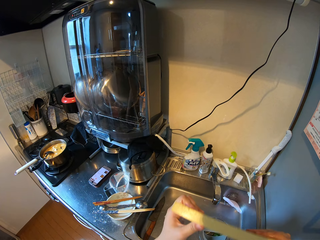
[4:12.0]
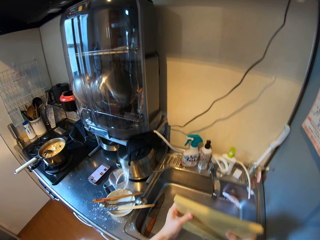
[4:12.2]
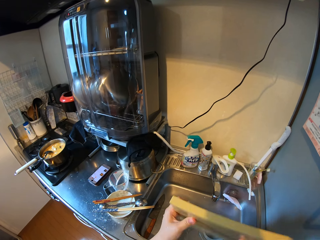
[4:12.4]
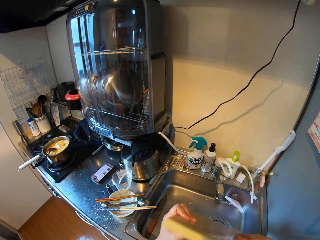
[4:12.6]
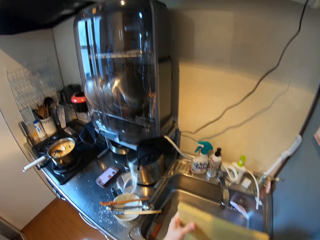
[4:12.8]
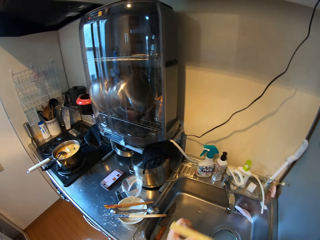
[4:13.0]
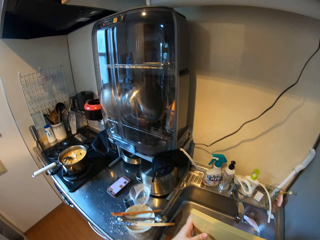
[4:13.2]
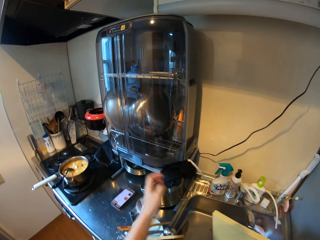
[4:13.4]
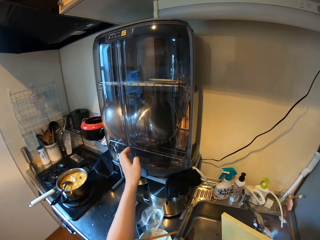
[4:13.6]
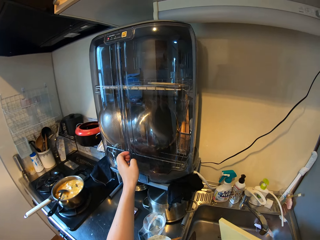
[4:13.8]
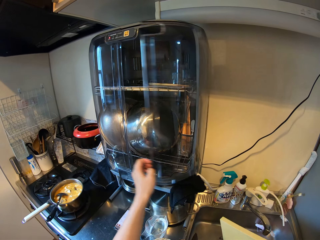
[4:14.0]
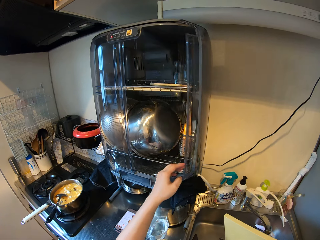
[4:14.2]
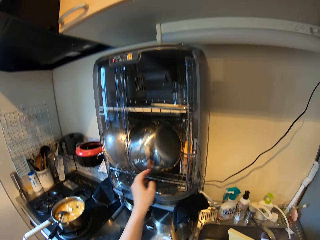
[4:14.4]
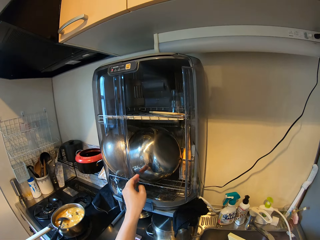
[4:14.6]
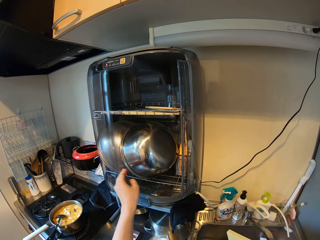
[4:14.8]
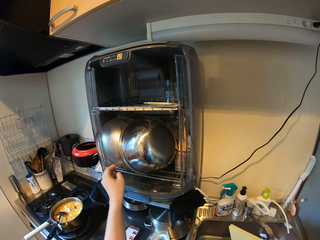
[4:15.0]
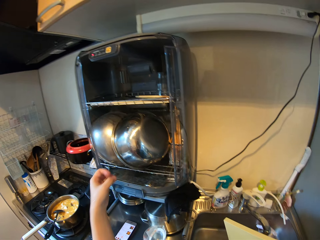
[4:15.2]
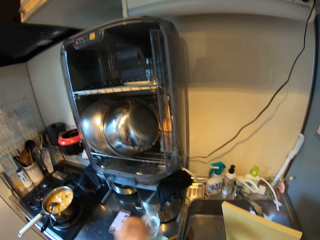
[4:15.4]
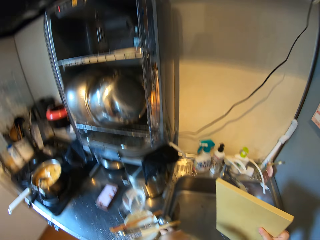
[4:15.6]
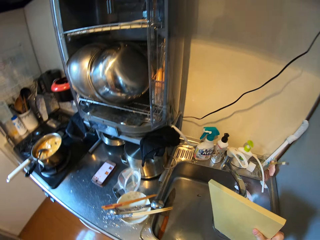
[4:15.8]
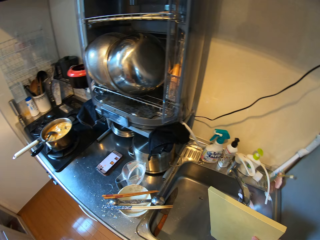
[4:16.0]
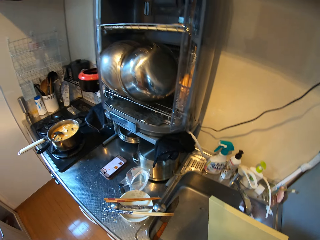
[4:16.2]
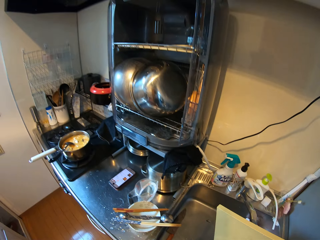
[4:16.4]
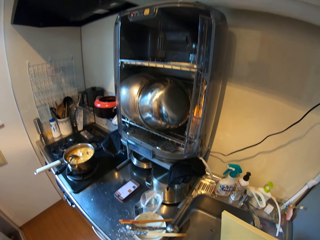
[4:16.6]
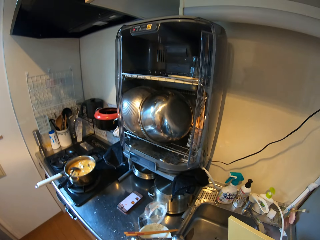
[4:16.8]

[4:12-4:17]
The camera wearer opens up a shelf in the kitchen.

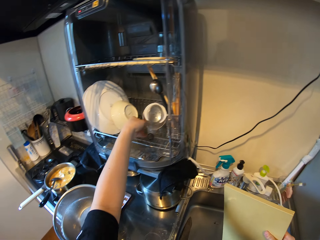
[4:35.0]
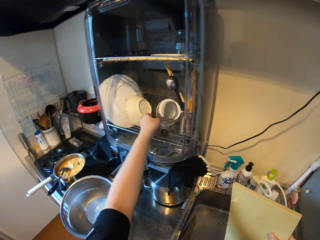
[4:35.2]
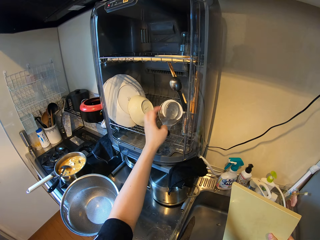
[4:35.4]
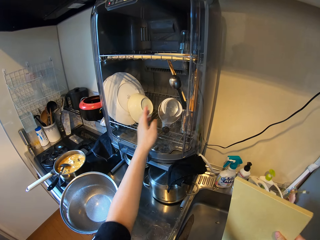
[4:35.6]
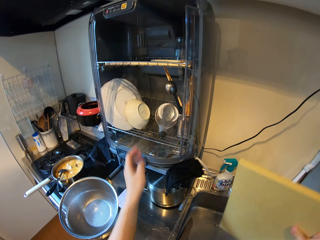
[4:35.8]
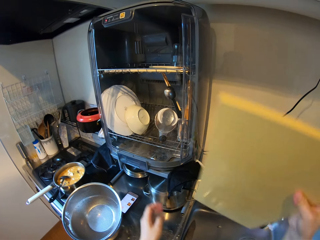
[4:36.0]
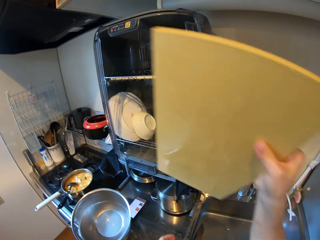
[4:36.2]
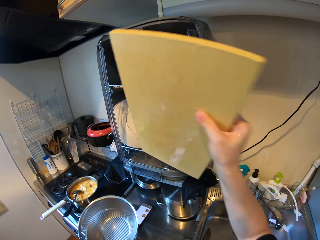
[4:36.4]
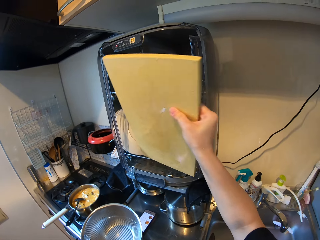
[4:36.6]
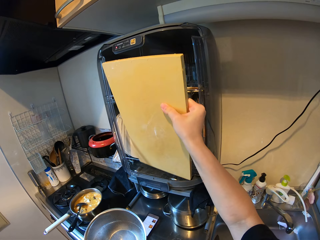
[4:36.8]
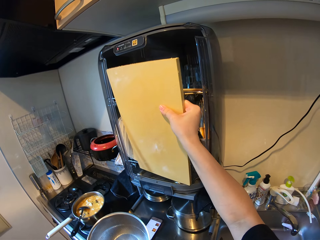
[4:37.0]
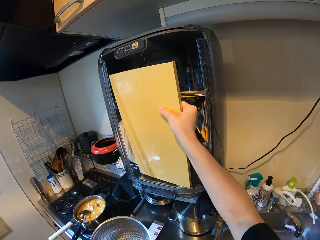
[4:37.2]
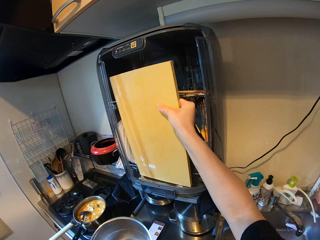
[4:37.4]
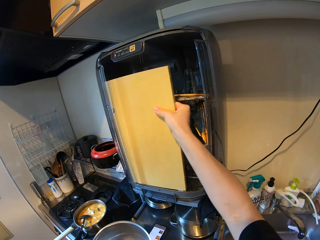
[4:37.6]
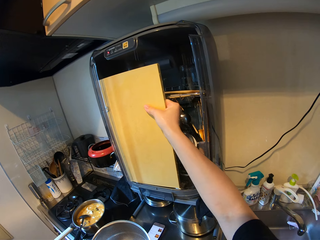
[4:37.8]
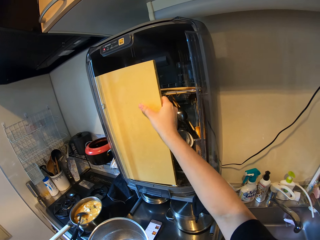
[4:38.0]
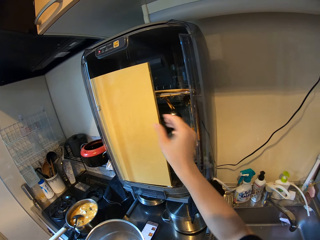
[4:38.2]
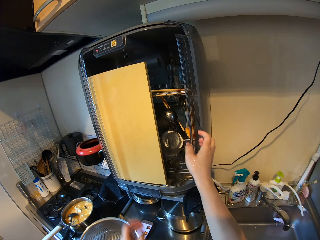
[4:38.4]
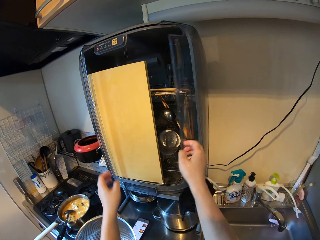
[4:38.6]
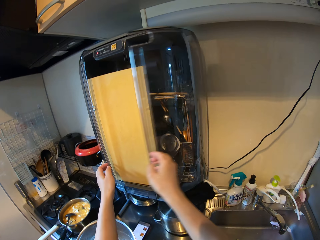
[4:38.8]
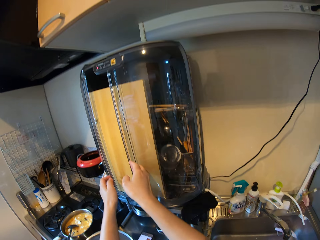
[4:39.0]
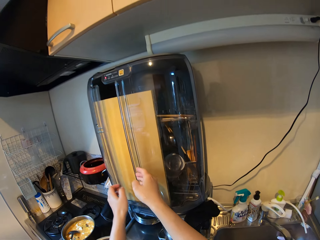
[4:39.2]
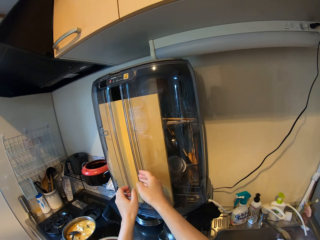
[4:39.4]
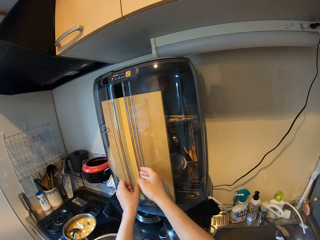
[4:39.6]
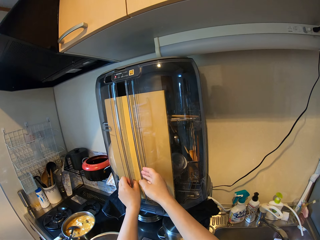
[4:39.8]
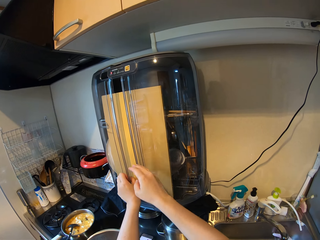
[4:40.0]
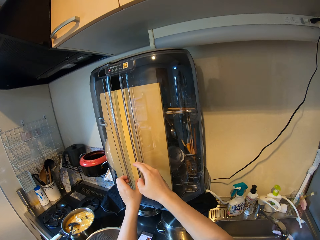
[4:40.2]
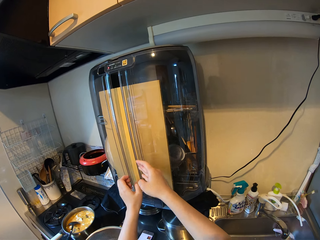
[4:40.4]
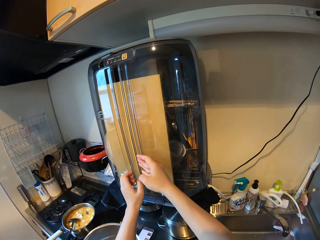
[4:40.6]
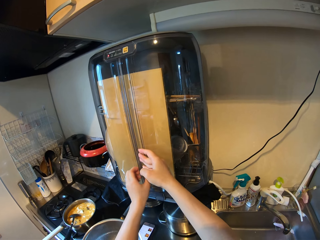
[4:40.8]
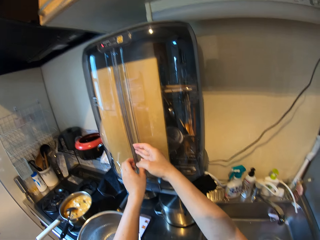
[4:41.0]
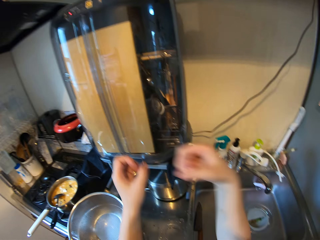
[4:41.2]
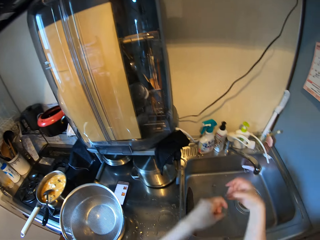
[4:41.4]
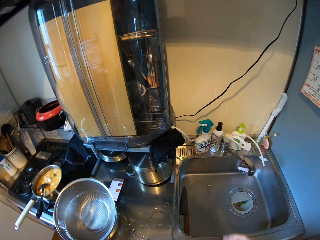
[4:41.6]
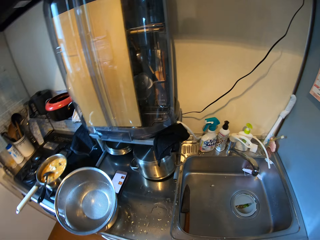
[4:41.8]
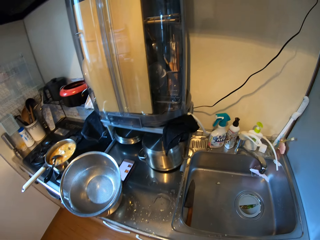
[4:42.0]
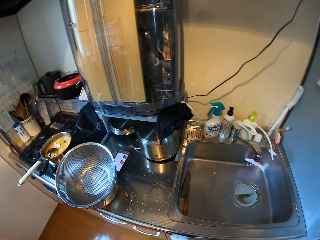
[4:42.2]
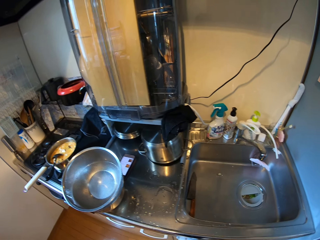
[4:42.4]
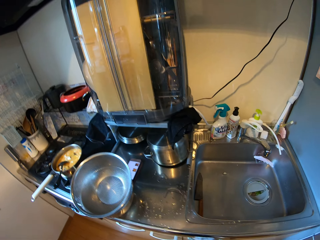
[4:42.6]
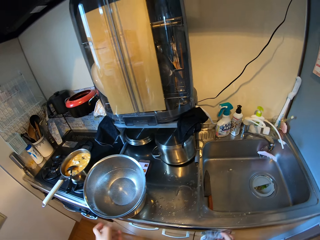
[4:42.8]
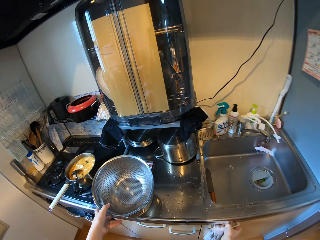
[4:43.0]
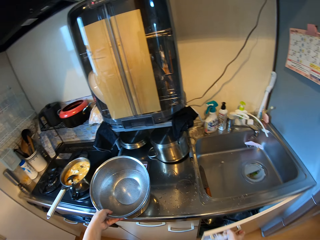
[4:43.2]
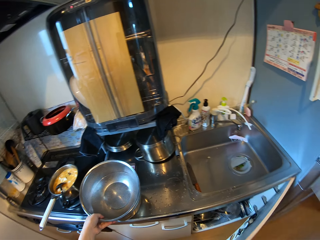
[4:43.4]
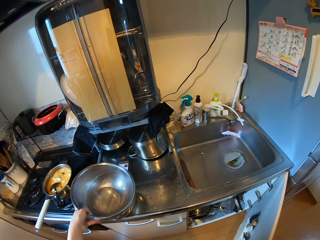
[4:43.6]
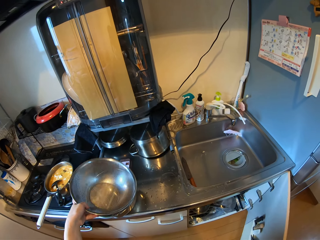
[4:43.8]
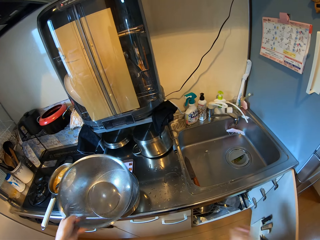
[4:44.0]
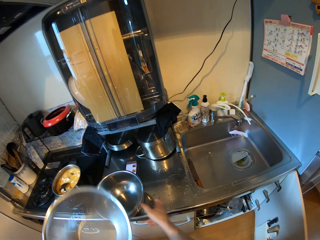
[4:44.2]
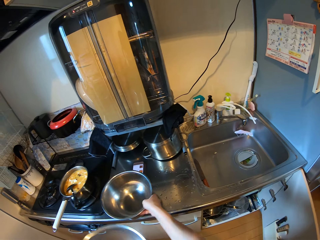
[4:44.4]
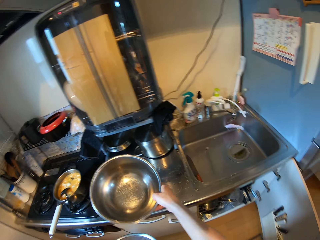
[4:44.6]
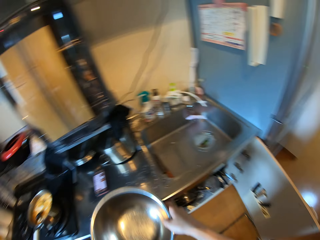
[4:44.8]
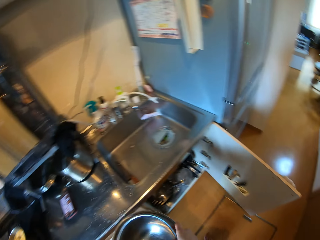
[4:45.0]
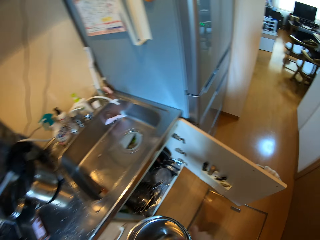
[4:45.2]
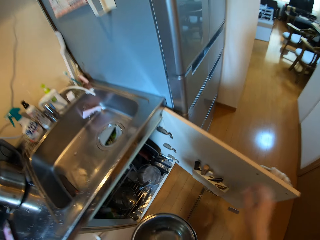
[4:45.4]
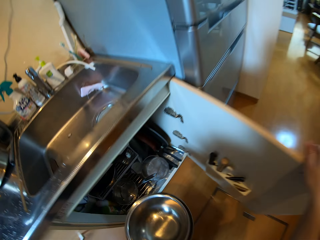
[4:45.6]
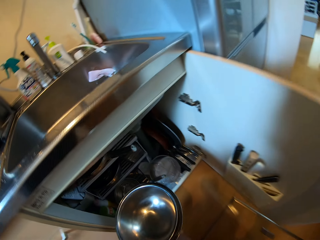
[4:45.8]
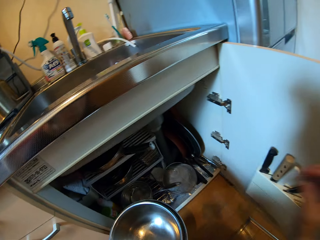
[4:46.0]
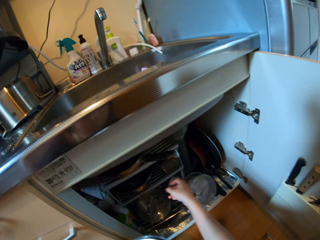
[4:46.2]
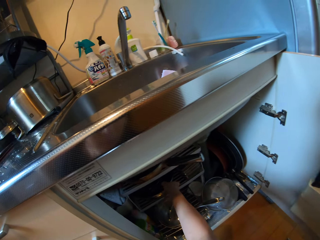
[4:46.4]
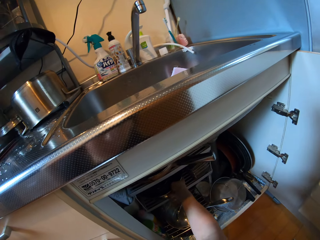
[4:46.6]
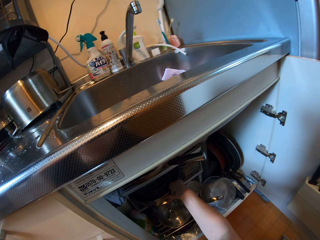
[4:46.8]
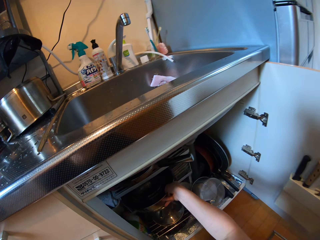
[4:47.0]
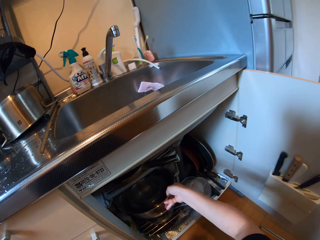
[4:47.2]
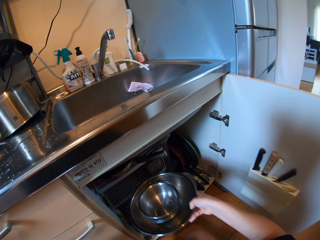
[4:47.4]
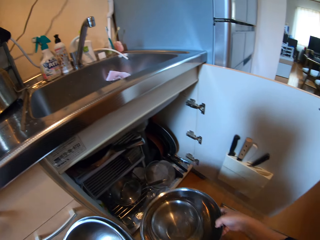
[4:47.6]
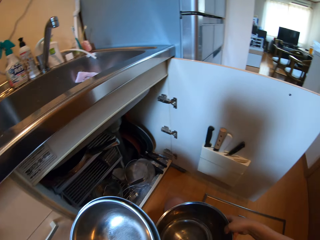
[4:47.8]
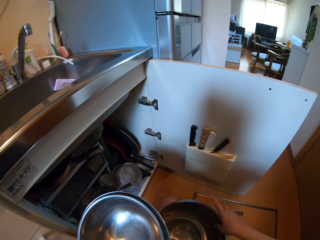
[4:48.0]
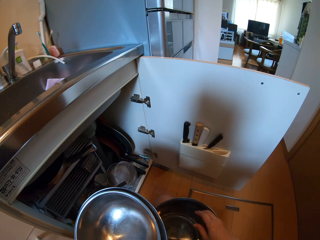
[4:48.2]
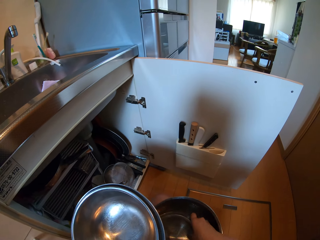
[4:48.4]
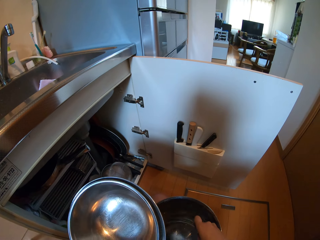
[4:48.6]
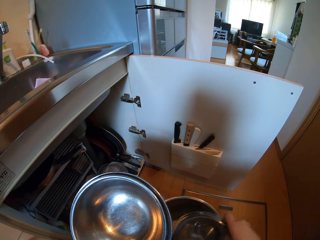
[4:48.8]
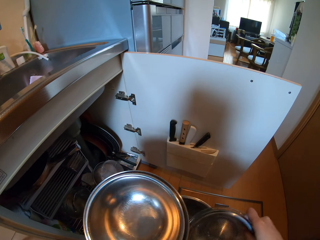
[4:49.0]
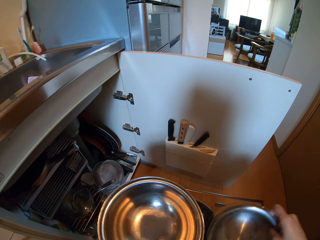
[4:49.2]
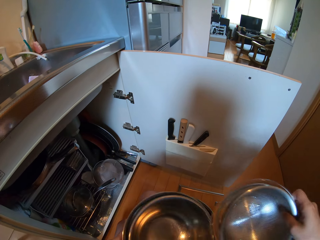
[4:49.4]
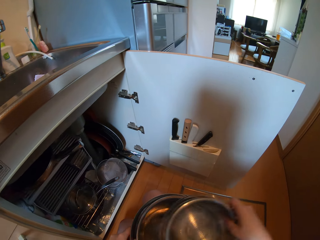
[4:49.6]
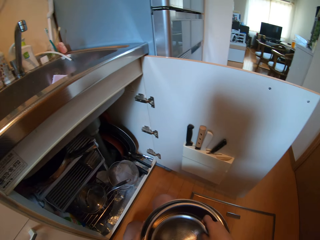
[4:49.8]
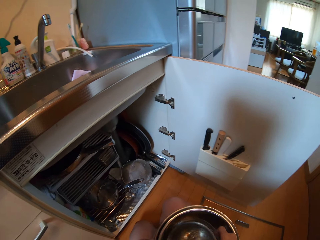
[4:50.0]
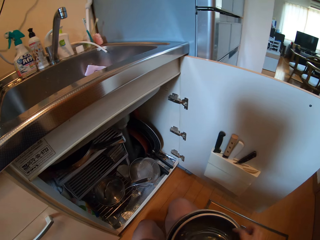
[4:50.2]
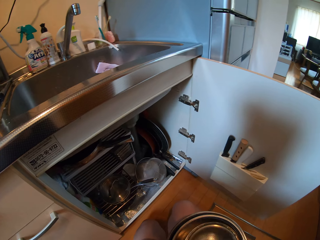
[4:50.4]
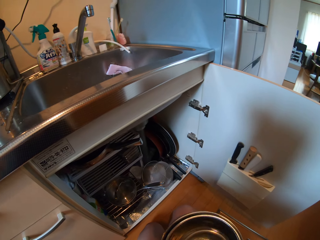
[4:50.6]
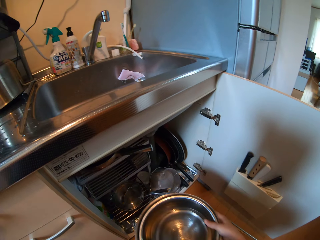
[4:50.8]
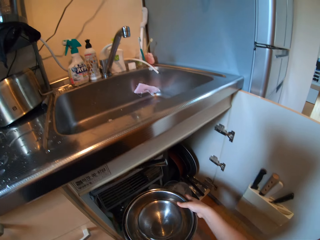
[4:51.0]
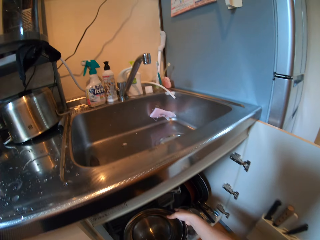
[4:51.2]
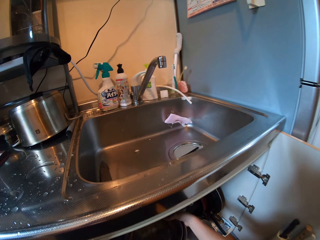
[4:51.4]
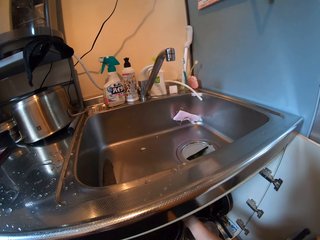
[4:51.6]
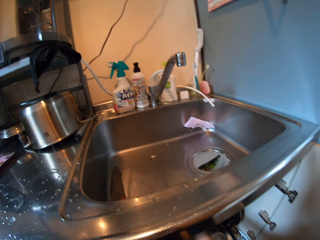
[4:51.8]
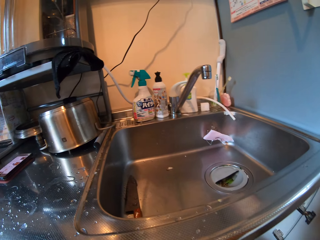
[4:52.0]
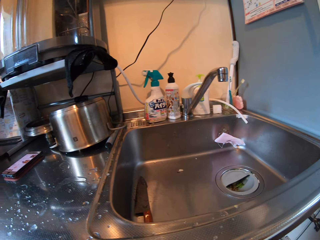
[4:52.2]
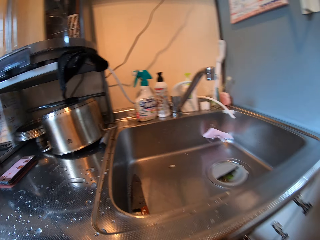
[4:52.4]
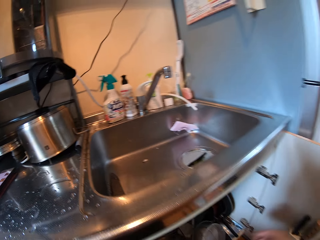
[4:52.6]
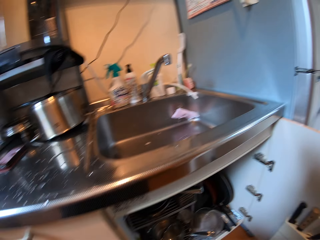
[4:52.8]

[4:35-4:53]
The camera wearer drops the cutting board inside the shelf. She closes back the shelf with both hands. She shakes both her hands. She holds the pot. She picks the sieve or colander on the kitchen basin with her left hand. She opens a cupboard or cabinet with her right hand. She picks the pot on the kitchen basin with her right hand. She holds the colanders. She brings out some set of pots from the cupboard. She arranges the pots inside each other. She puts the colanders together with the cooking pot. She puts the pots inside the cupboard. She puts the colanders in the cabinet.
